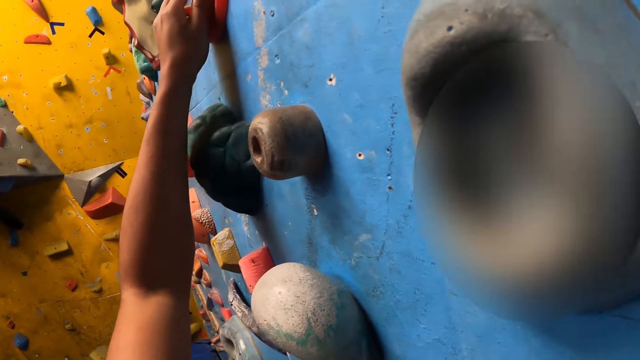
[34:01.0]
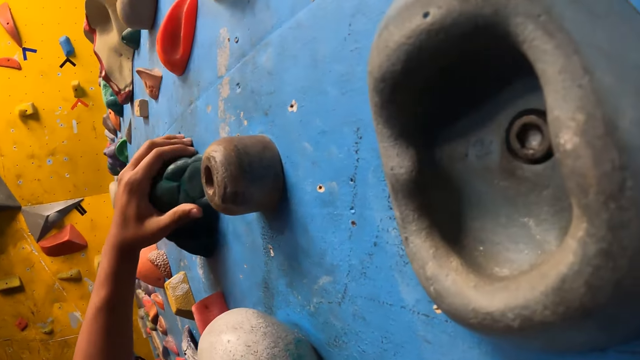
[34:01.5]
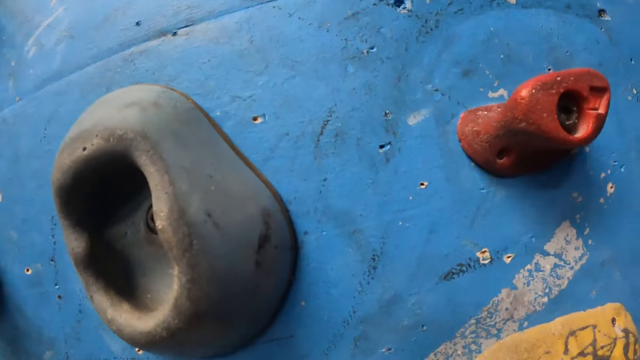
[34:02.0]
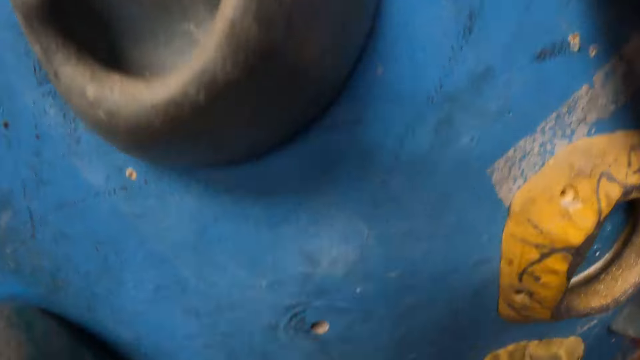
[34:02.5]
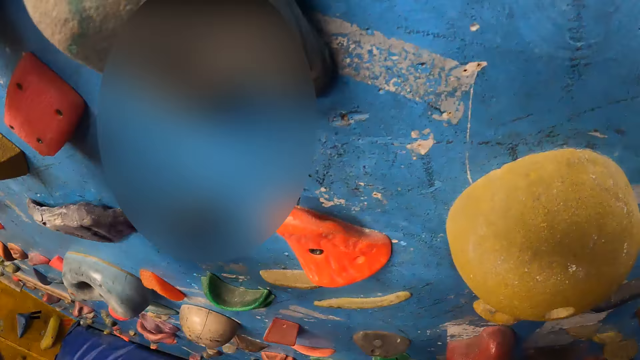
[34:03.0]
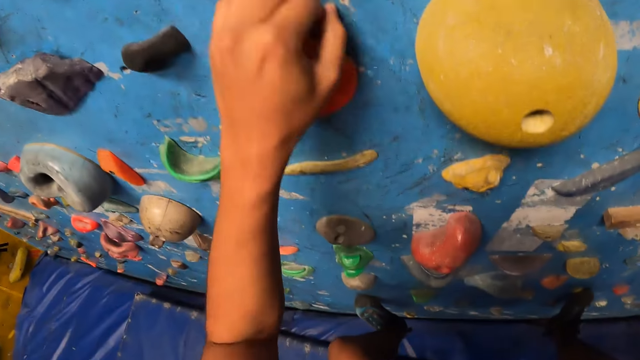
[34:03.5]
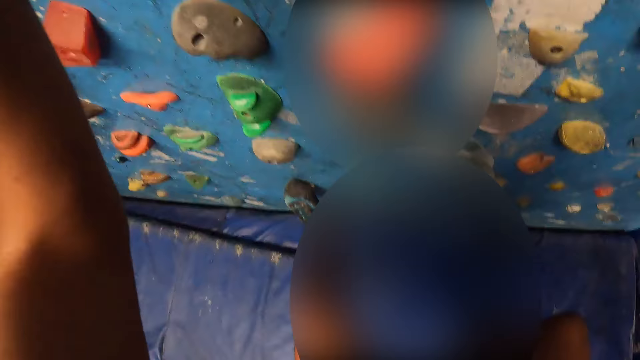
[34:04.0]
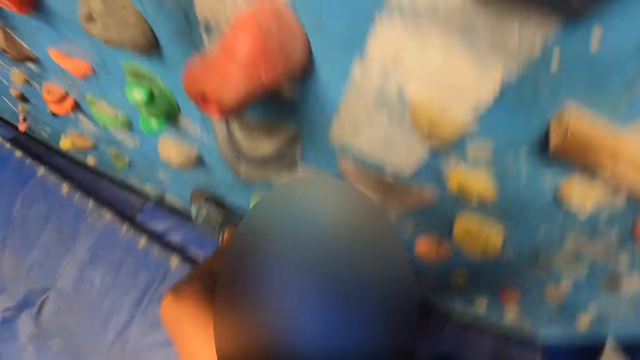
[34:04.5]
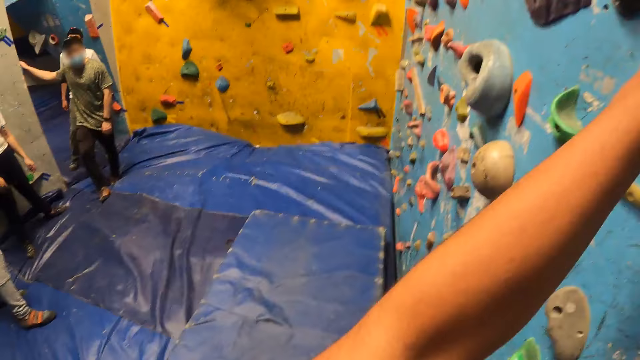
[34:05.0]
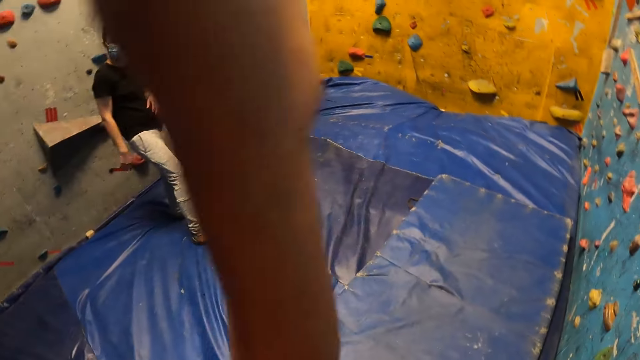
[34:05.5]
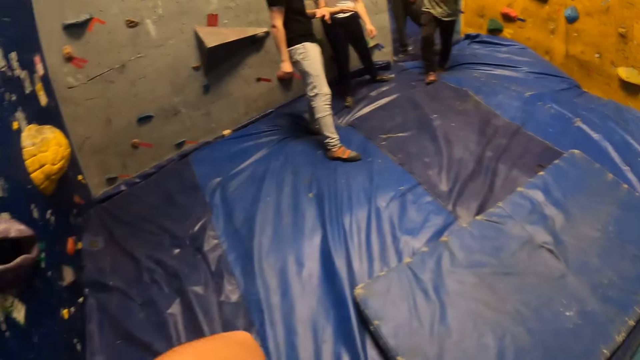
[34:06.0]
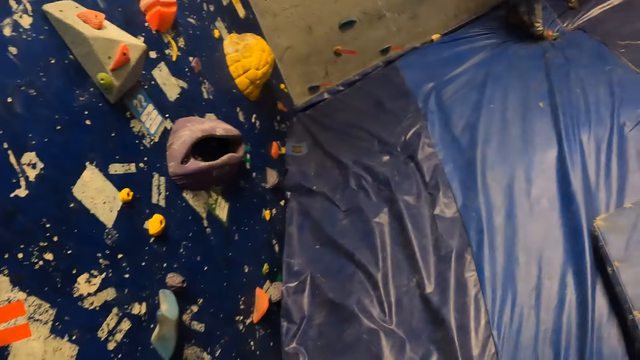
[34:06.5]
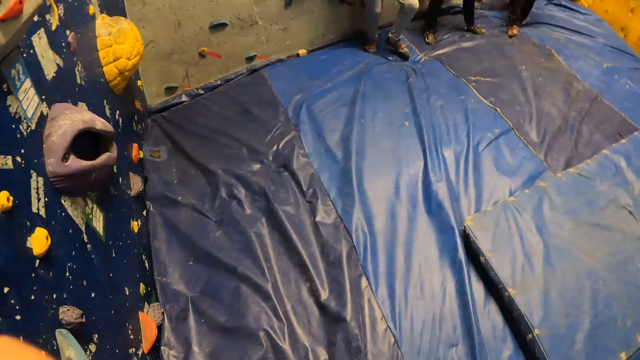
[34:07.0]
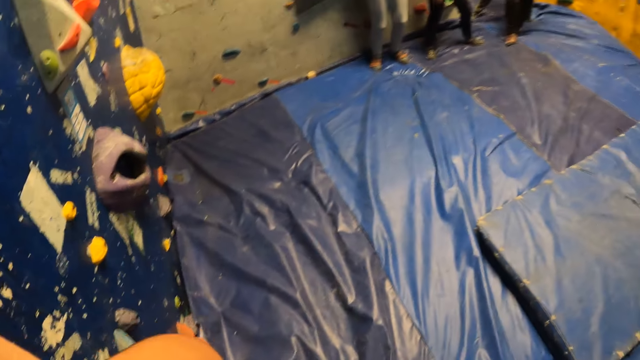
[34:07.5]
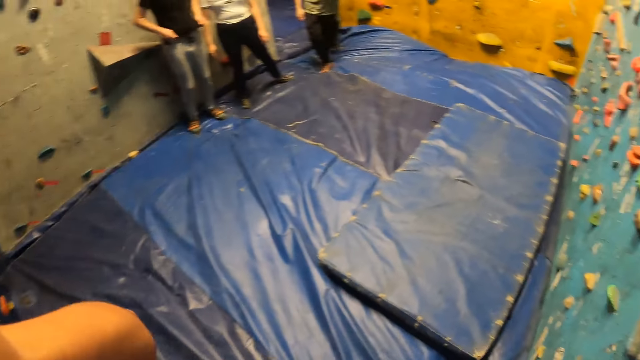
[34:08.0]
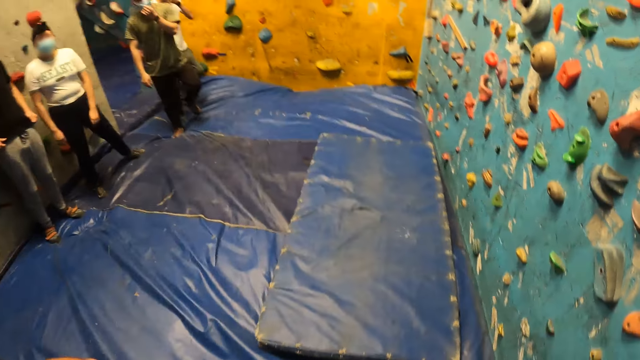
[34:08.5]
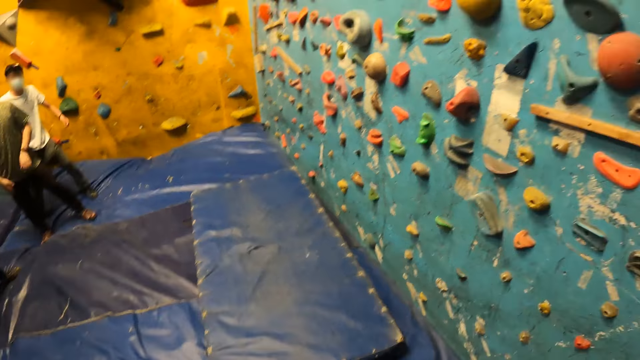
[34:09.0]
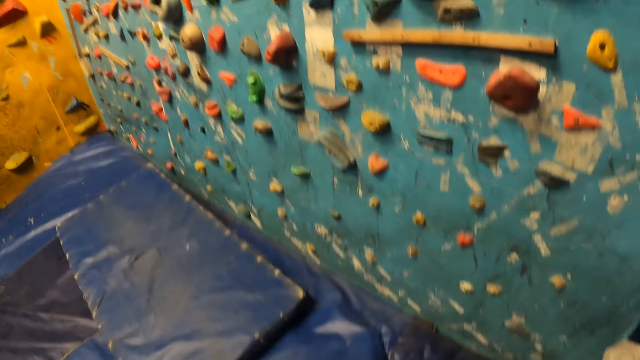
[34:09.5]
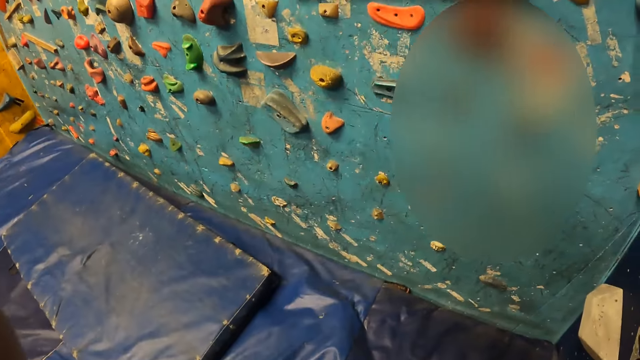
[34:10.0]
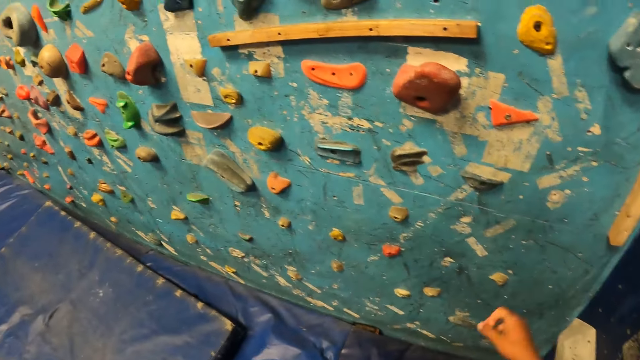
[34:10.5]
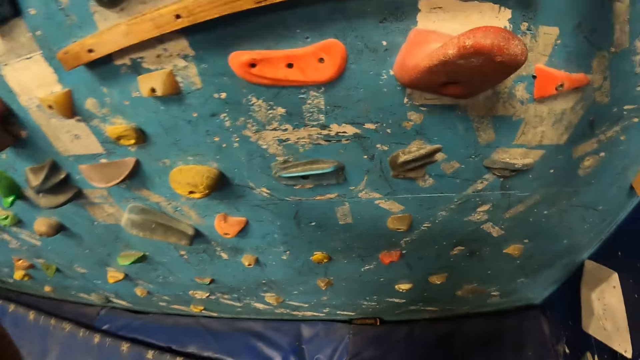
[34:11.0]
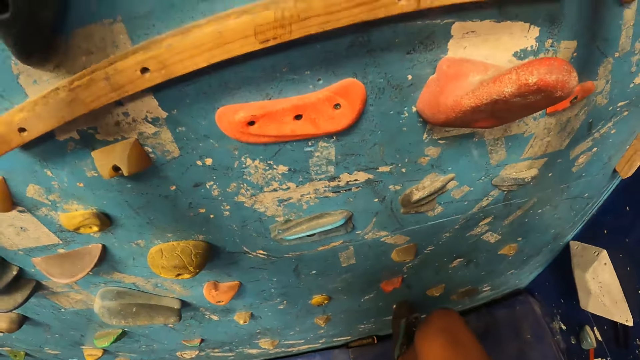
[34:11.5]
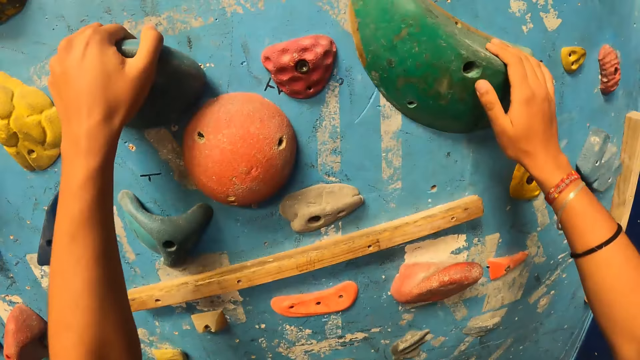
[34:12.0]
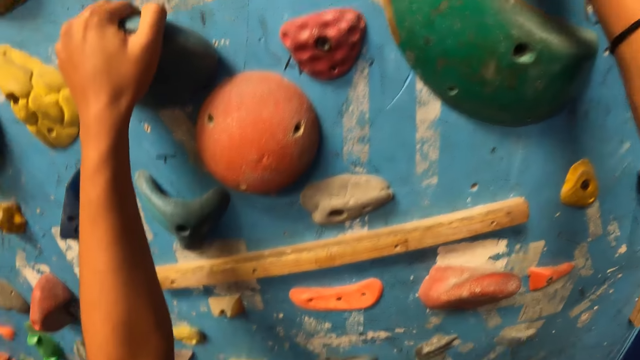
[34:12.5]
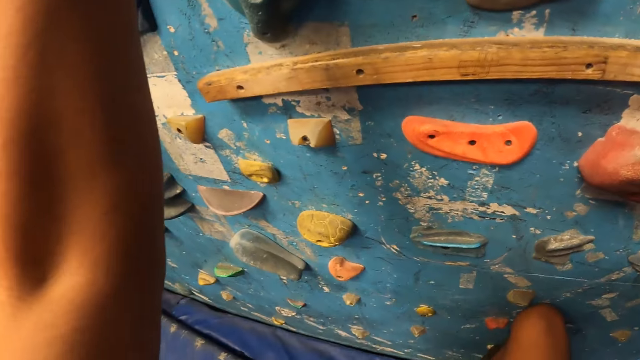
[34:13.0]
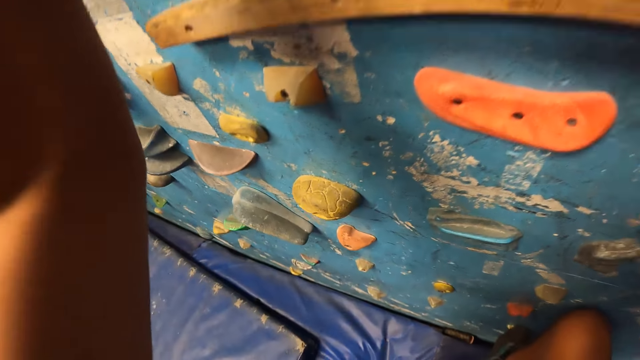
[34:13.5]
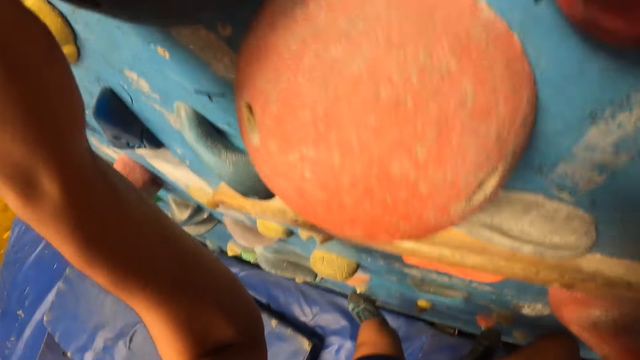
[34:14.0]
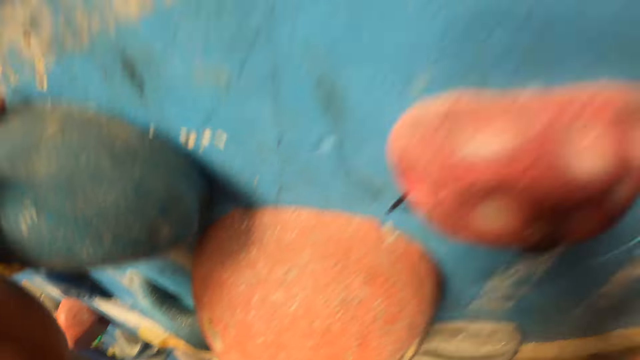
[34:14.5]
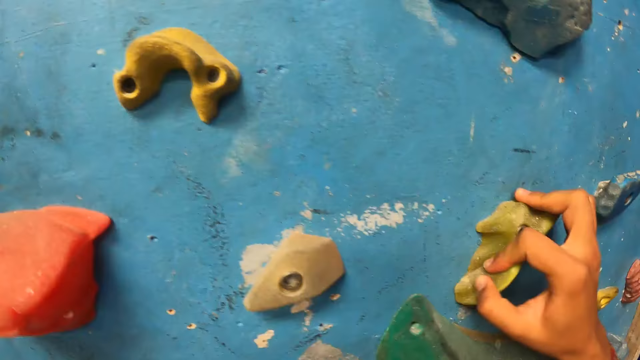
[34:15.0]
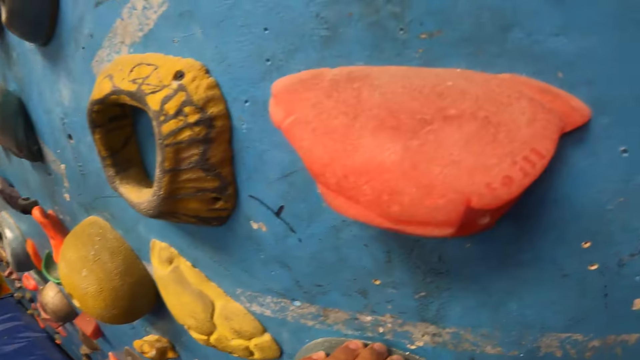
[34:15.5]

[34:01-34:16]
The camera wearer holds a climbing hold with her left hand. She holds a climbing hold with her left hand again. She gets down from the climbing wall. She touches her hair with her left hand. She turns around. A man touches his nose mask with his left hand. Another man touches his nose mask with his left hand. The camera wearer looks around. She steps on a climbing hold with her right leg. She climbs on the wall. She steps on a climbing hold with her left leg.

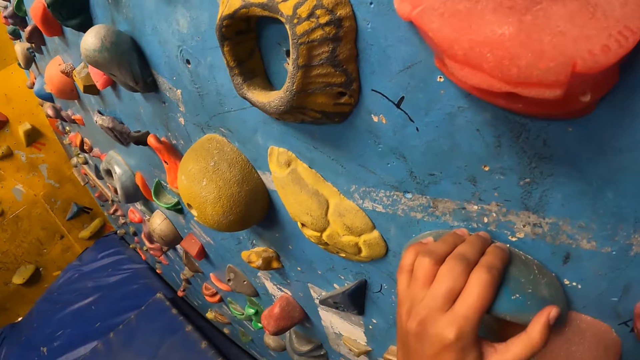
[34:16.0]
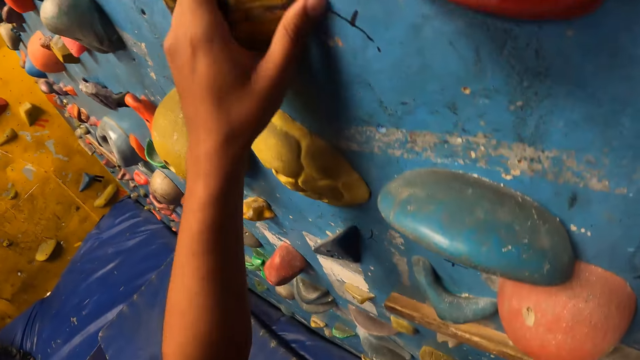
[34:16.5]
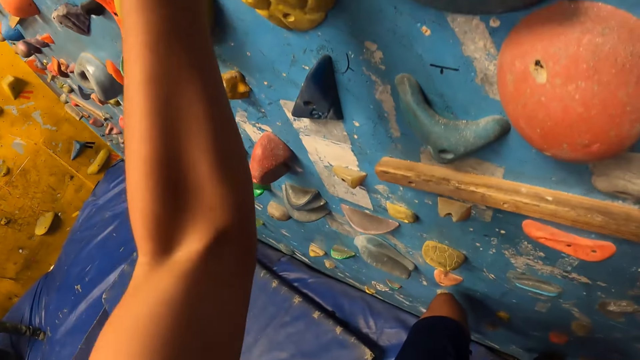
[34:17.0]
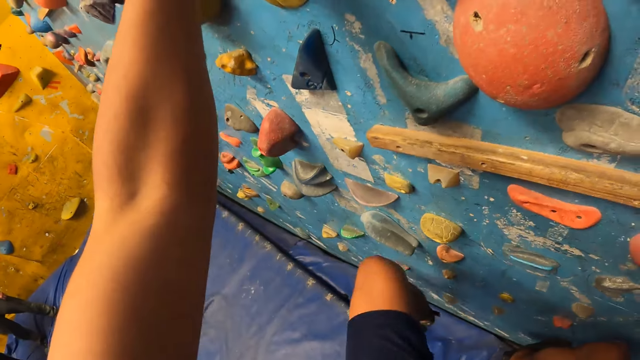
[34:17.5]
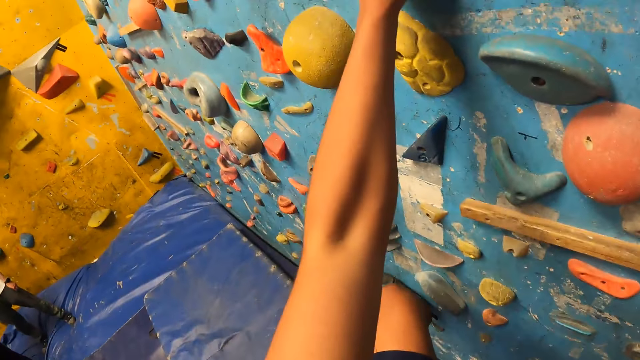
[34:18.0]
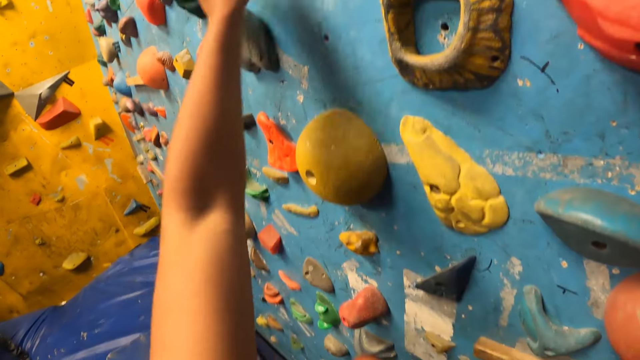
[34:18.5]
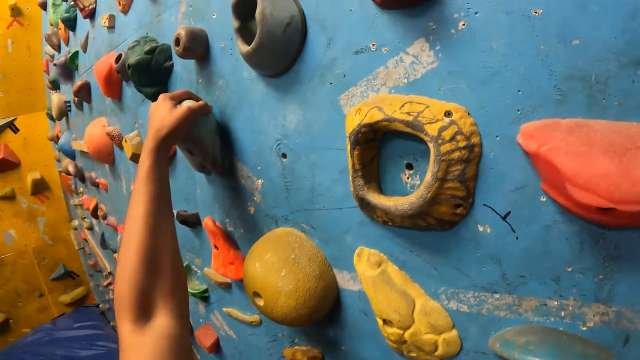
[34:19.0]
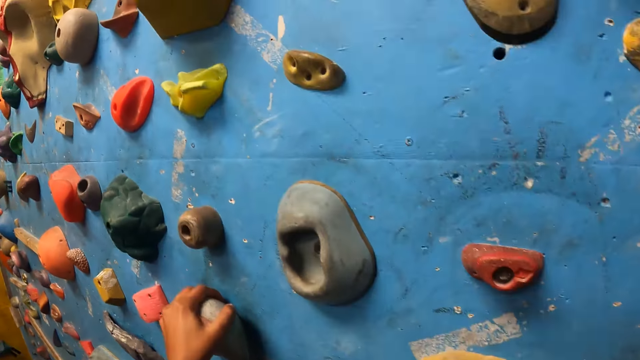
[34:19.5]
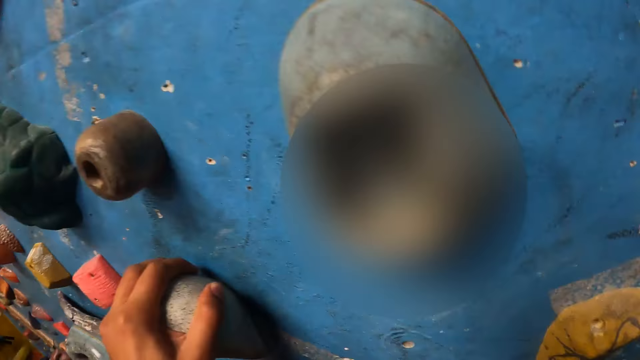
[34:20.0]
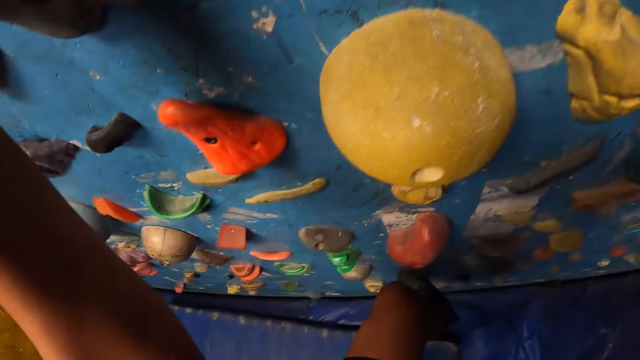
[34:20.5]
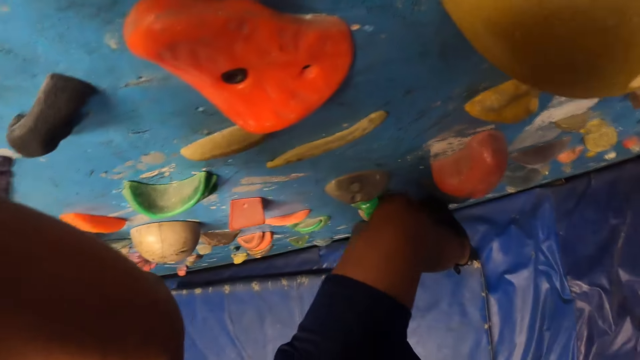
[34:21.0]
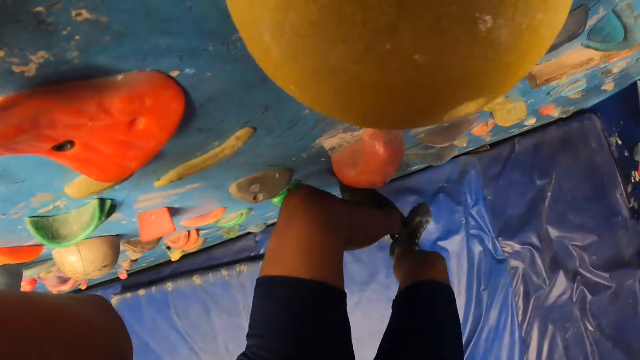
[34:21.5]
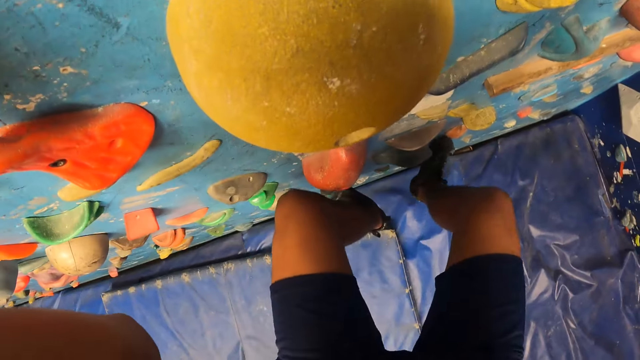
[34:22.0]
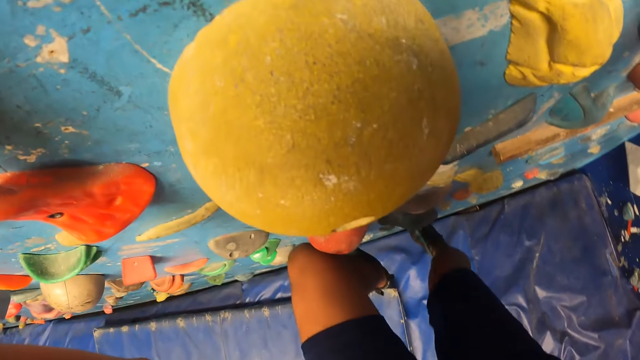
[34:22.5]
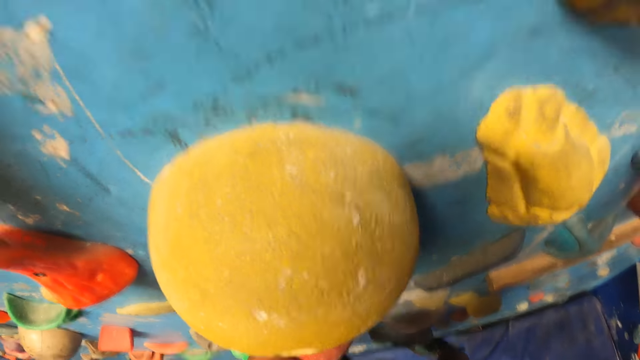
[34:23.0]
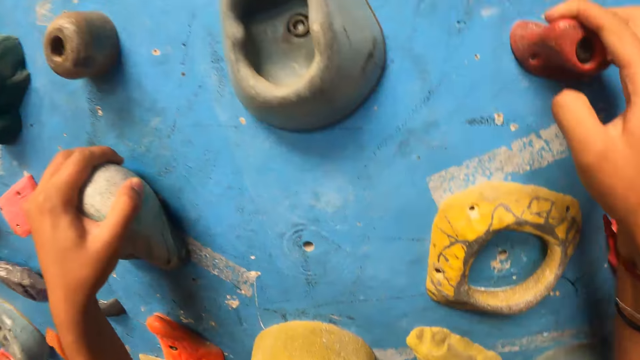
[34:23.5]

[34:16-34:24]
The camera wearer holds a climbing hold with her left hand. She steps on a climbing hold with her left leg. She climbs on the wall. She holds a climbing hold with her left hand. She climbs on the wall again. She steps on a climbing hold with her right leg.
